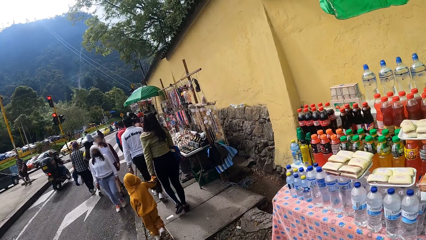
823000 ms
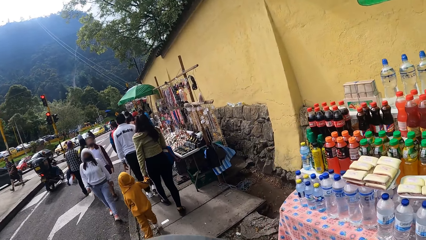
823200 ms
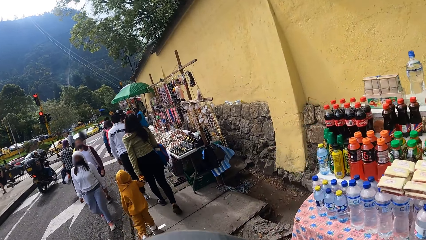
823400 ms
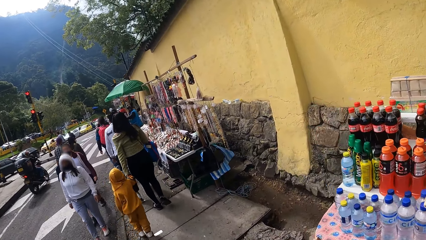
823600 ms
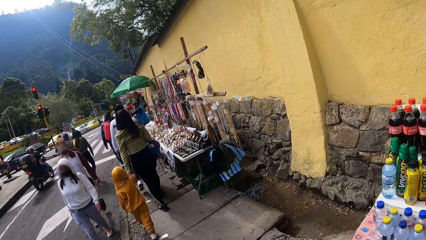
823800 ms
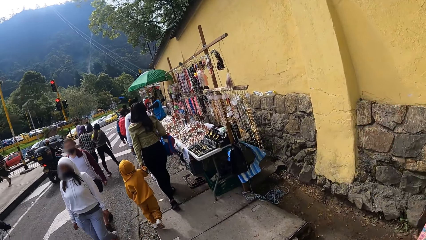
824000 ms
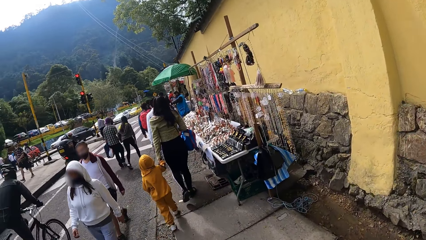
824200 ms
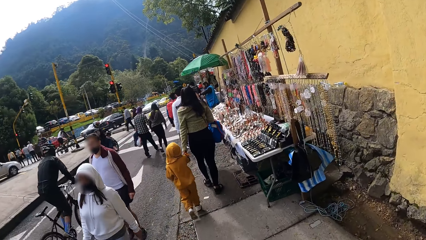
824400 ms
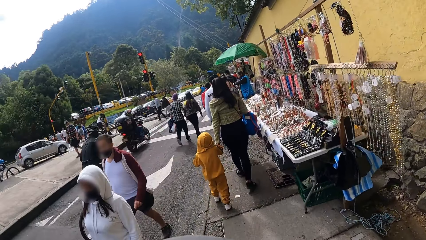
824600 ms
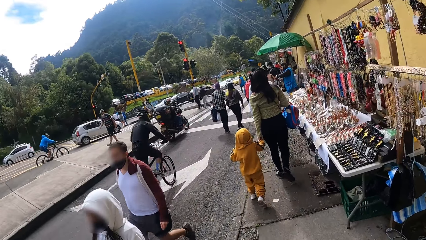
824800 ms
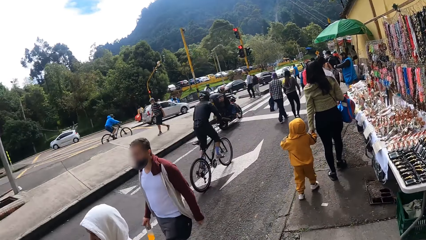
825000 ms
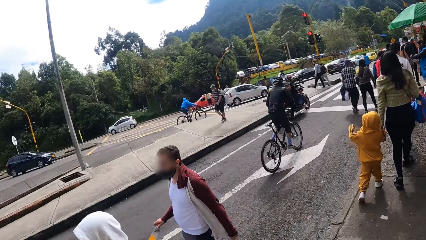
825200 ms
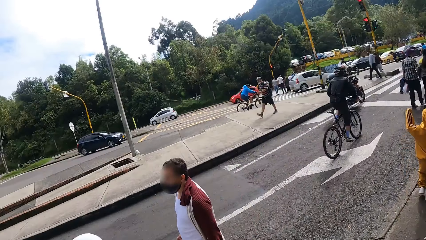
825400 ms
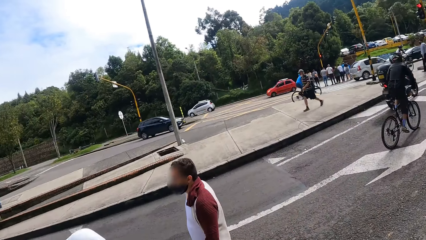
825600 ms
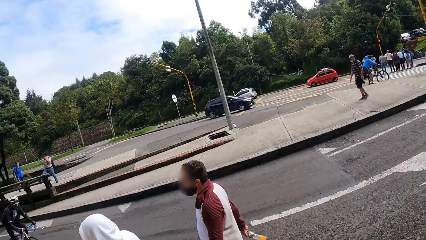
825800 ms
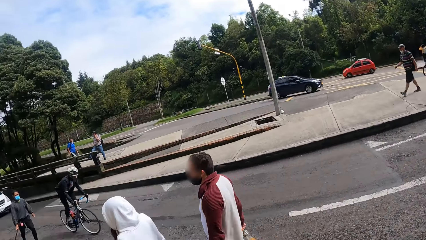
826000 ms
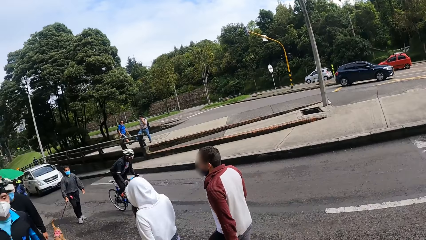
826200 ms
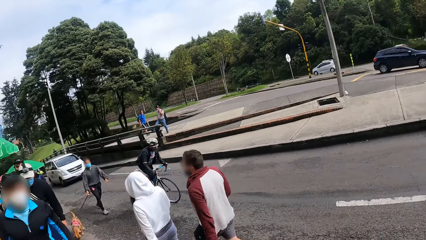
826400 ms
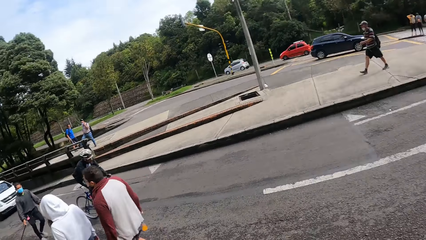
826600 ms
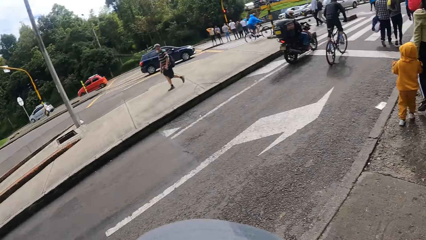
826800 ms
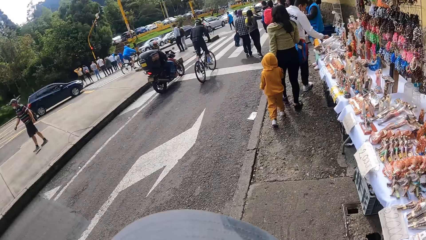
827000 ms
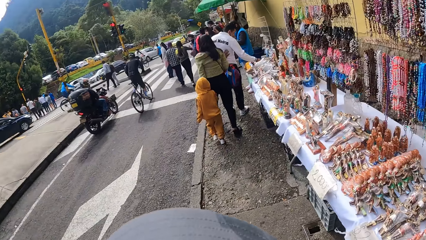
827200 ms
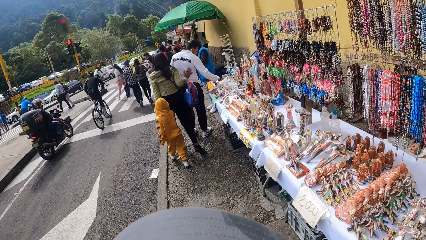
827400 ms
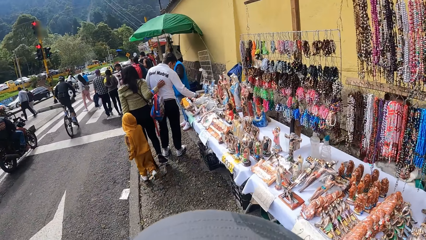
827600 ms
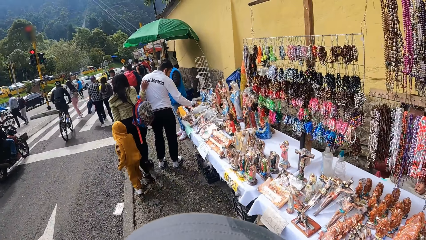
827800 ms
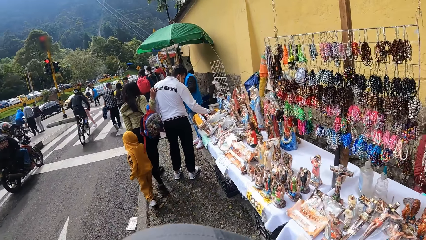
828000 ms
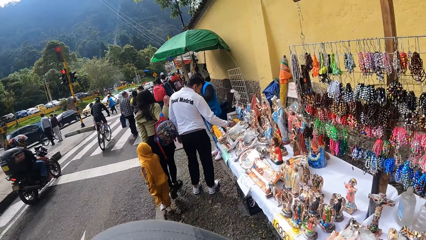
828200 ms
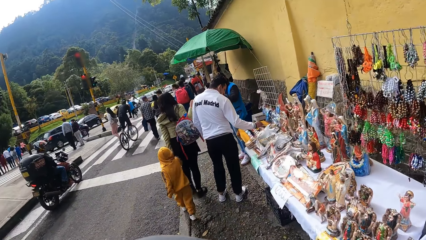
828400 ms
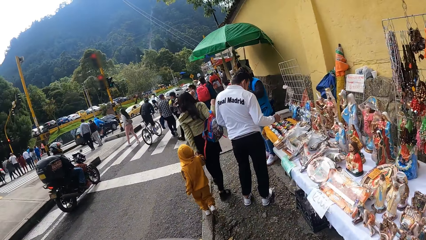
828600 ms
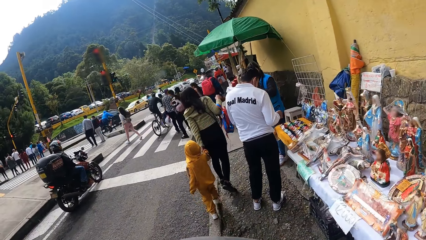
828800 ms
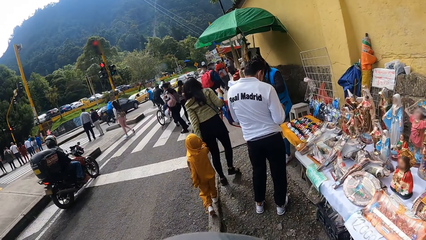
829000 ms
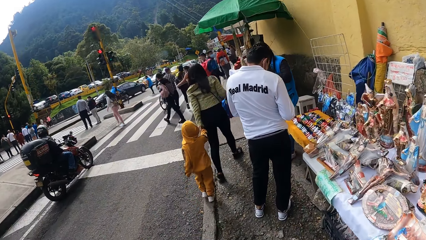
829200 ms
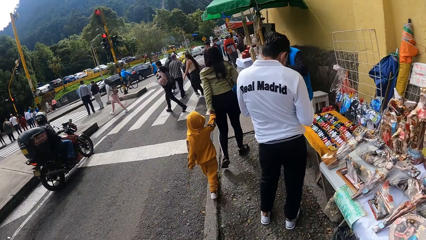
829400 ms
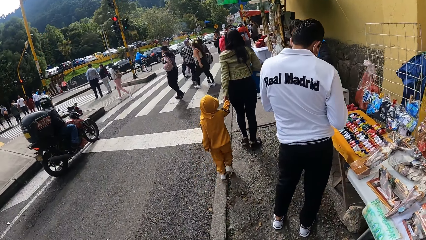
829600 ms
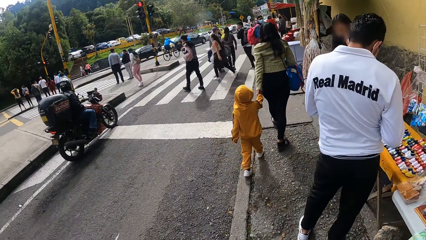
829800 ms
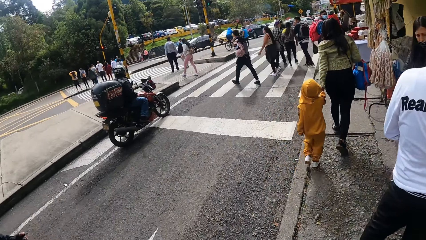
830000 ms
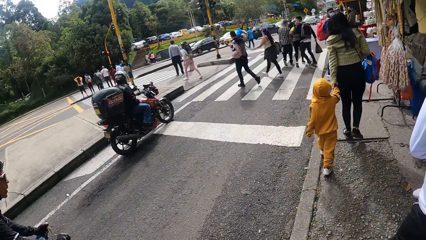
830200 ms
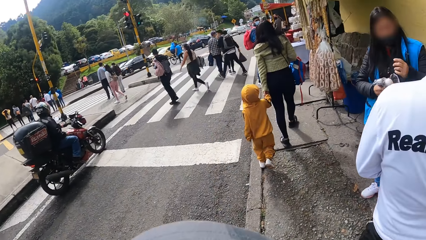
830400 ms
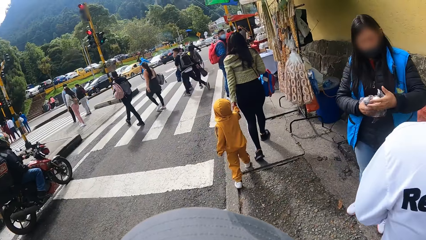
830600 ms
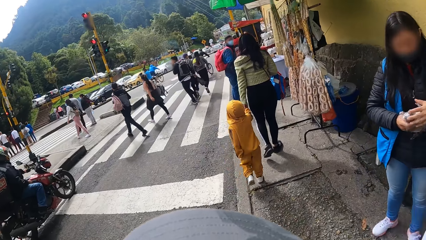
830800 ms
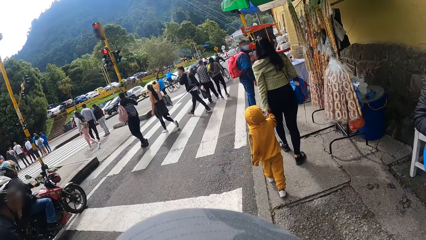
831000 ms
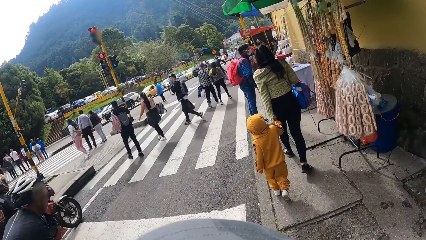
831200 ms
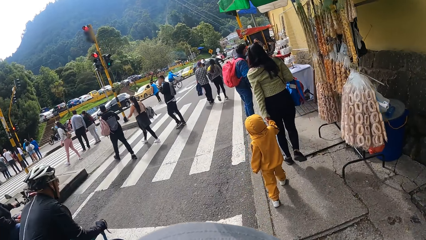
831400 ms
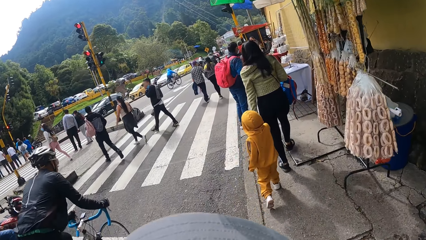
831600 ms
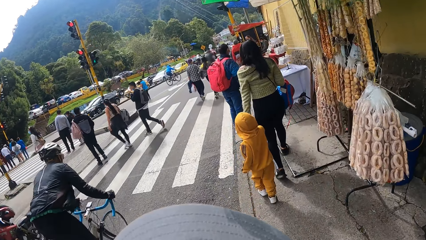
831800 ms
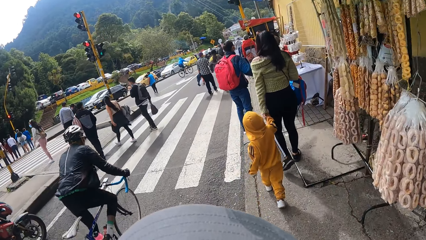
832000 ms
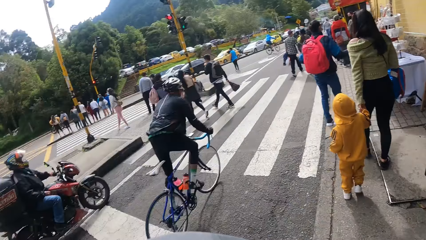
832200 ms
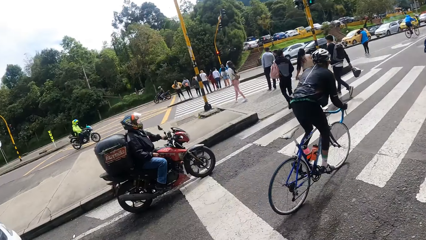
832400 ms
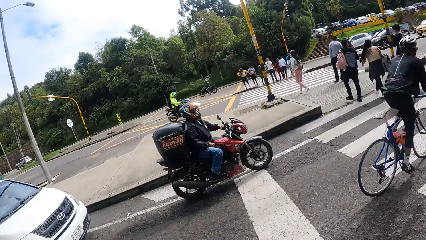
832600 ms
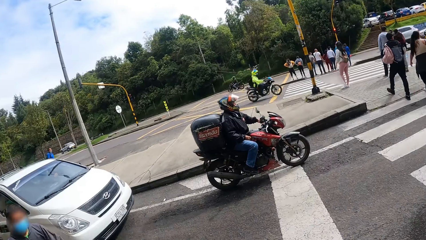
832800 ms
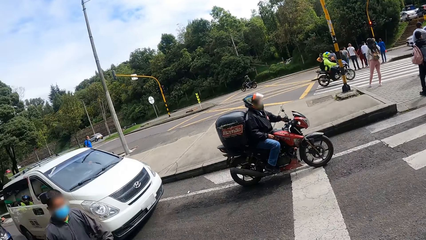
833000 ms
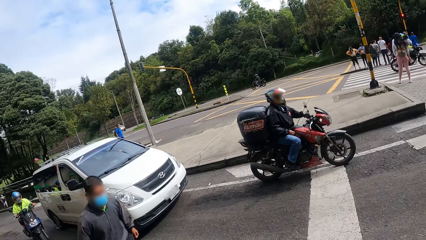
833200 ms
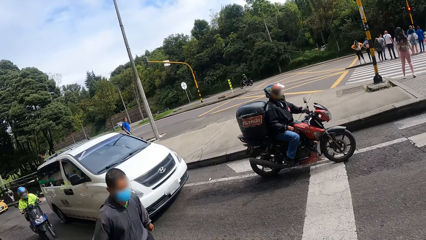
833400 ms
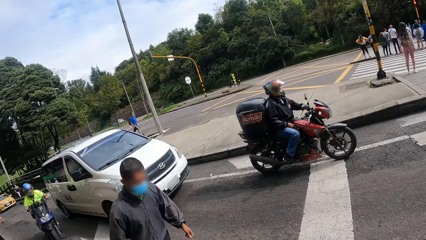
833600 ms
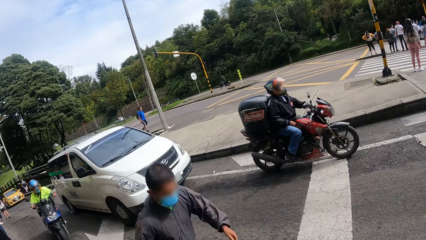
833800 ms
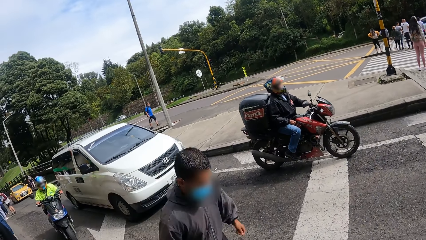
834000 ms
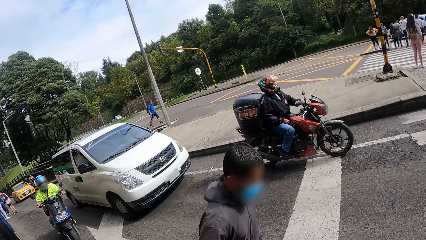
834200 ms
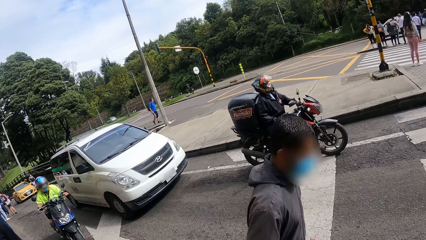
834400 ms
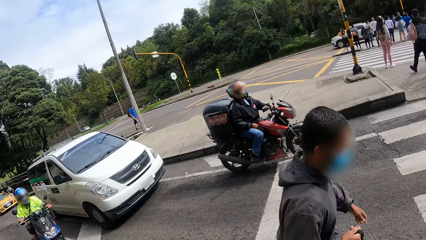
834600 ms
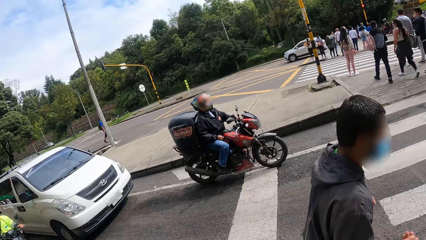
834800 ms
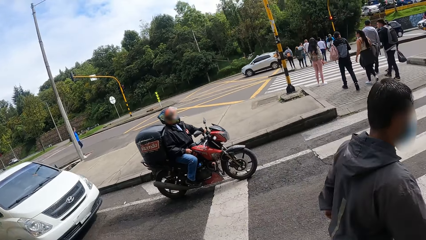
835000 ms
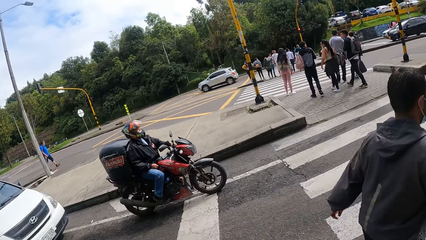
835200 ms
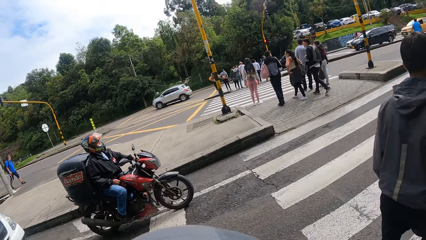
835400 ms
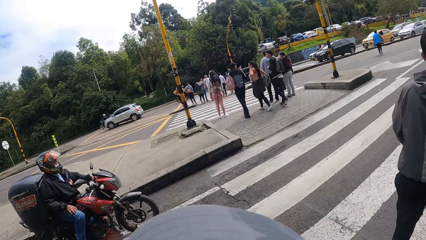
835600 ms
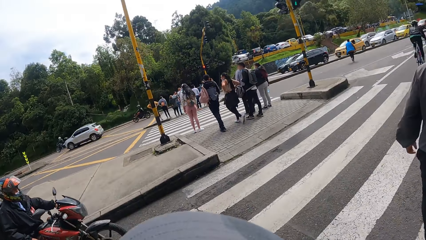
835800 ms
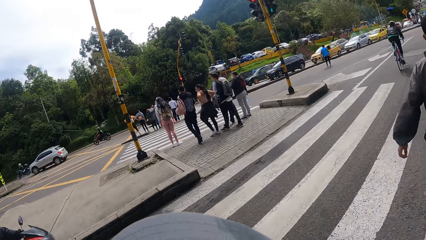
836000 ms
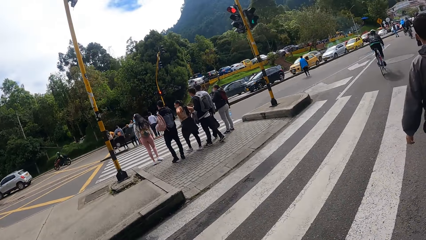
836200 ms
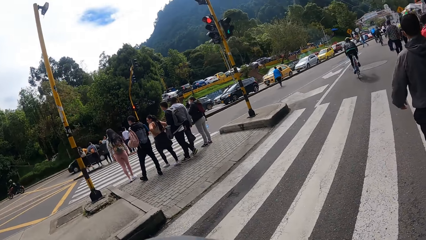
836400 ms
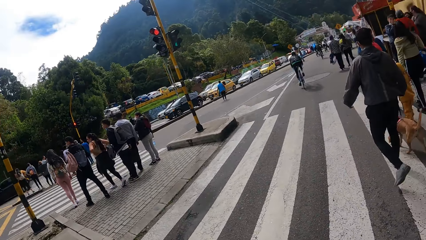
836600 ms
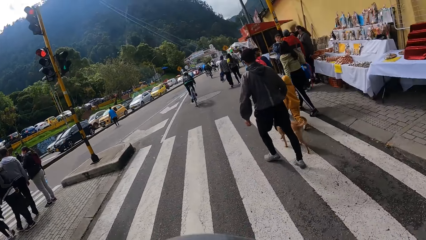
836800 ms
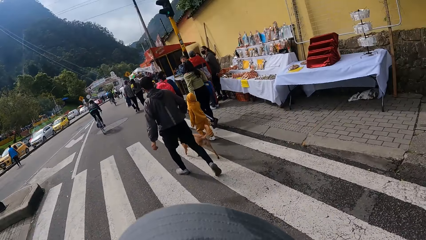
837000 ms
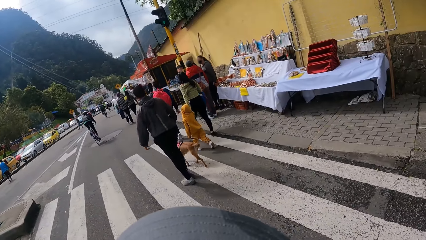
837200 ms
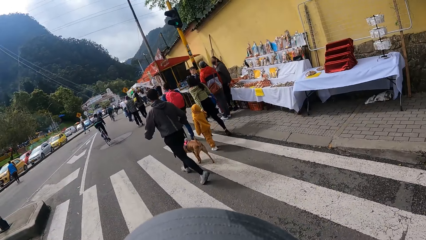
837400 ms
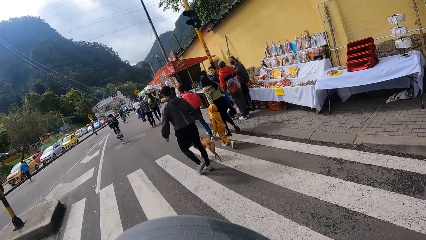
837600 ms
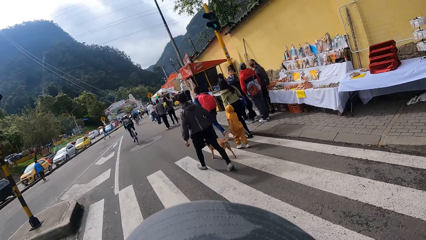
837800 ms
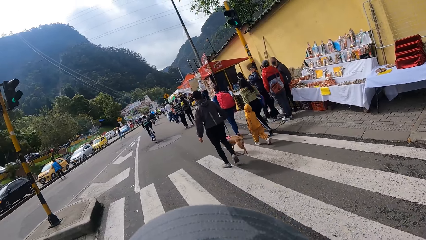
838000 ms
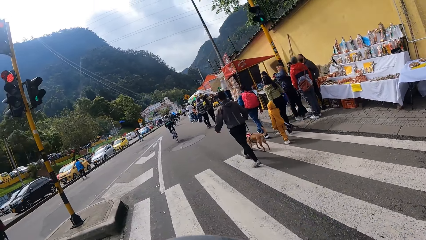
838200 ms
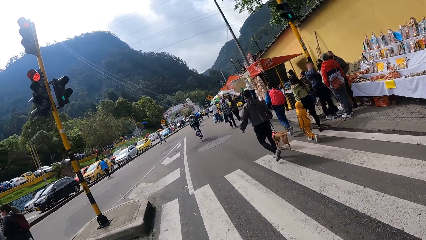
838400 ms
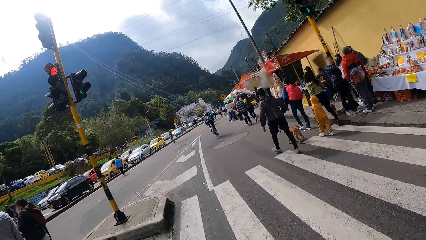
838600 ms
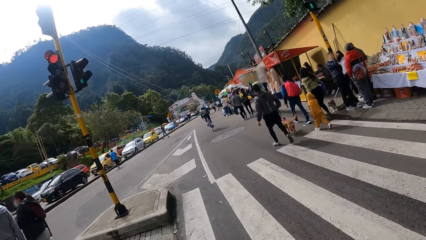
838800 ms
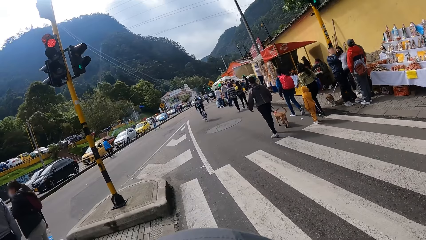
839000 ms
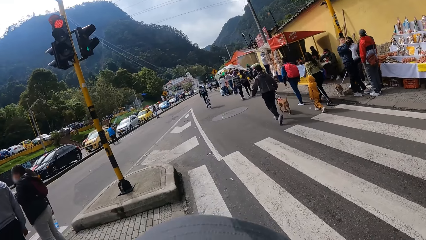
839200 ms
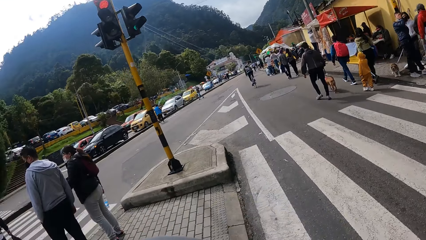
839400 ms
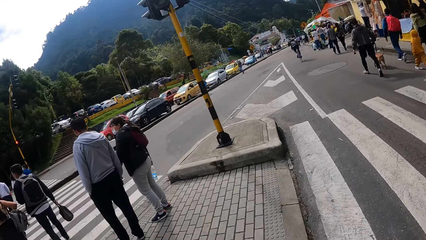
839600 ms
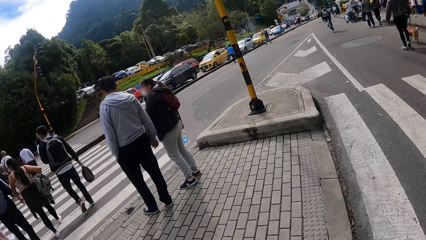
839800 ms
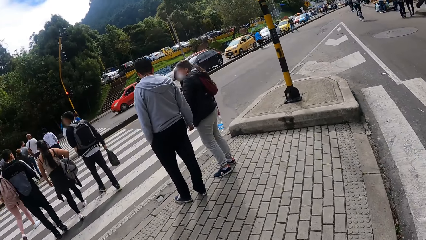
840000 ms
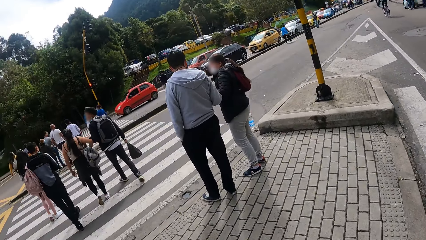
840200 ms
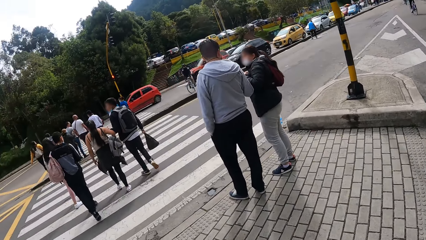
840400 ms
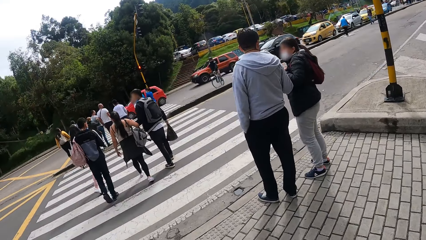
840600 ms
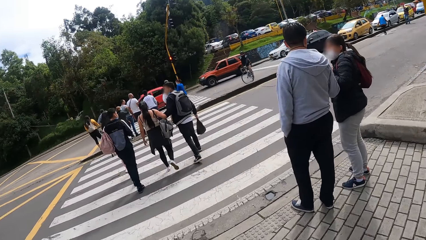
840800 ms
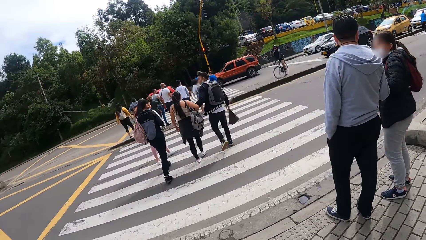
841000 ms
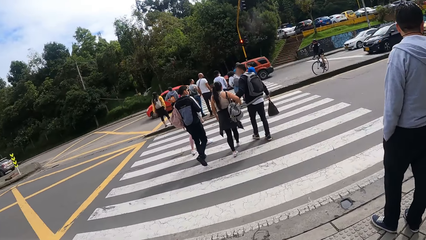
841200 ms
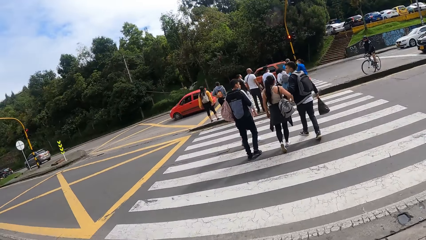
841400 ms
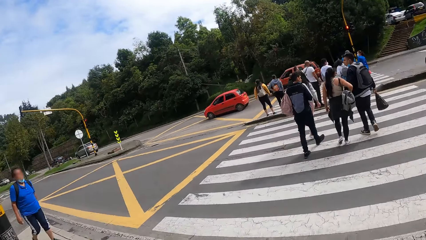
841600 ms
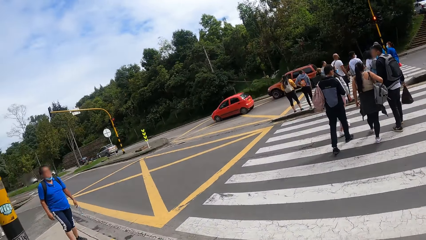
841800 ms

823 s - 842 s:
A man rides past the camera wearer on a bicycle. The camera wearer crosses the road on a pedestrian crossing. They walk on the road in the street.
